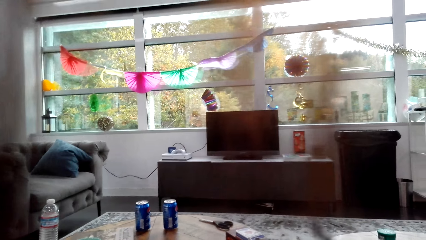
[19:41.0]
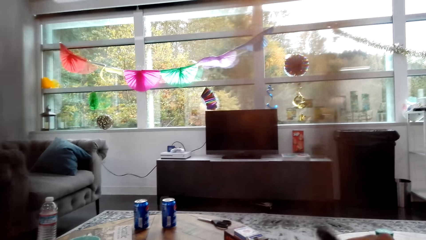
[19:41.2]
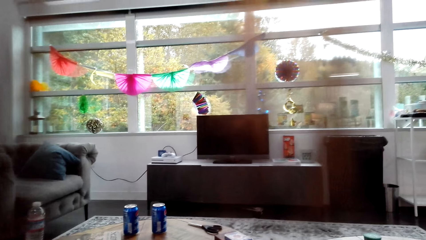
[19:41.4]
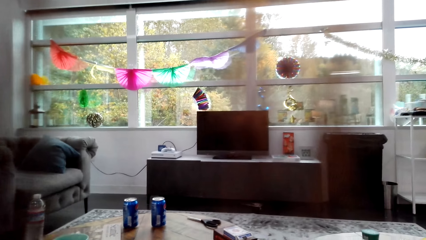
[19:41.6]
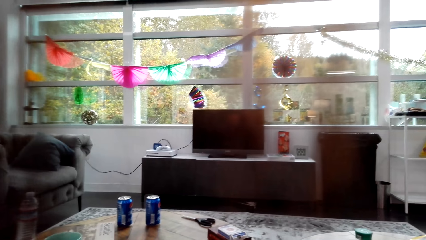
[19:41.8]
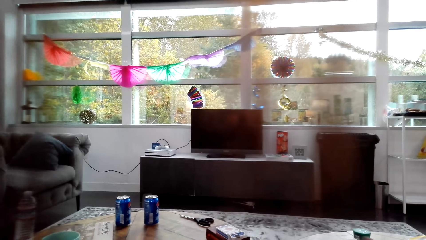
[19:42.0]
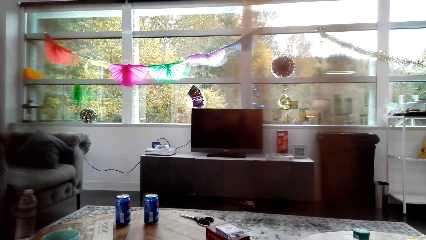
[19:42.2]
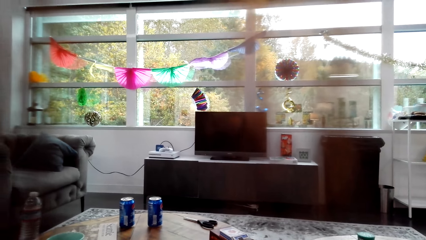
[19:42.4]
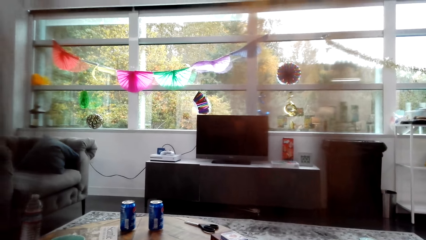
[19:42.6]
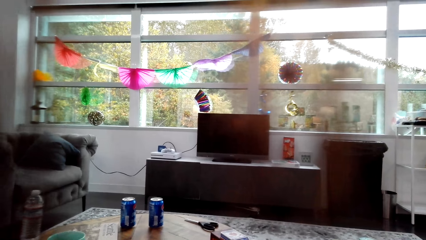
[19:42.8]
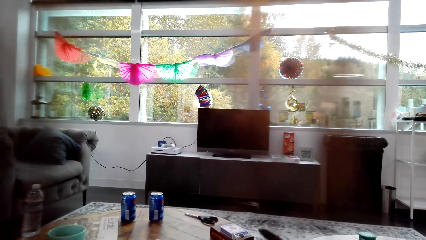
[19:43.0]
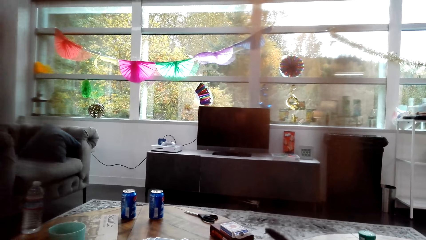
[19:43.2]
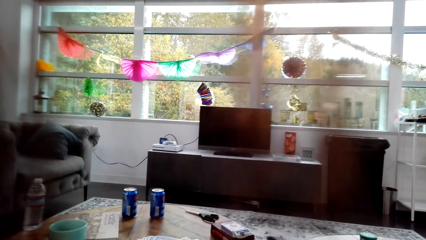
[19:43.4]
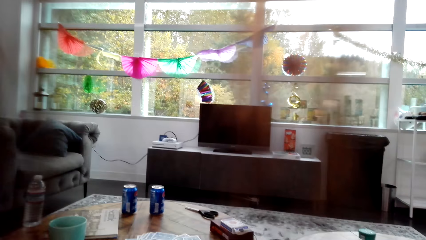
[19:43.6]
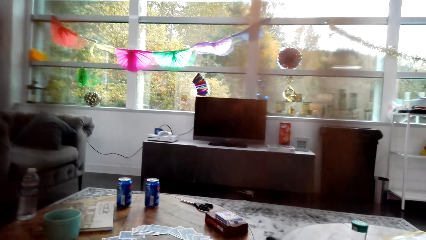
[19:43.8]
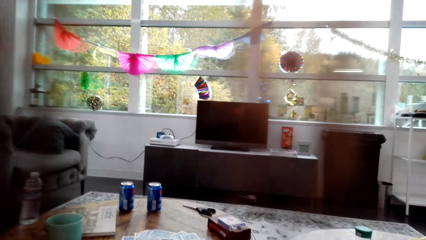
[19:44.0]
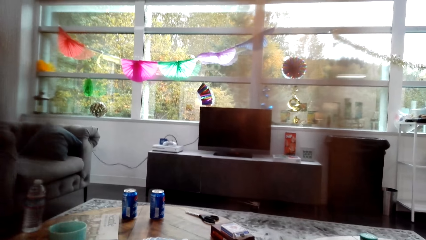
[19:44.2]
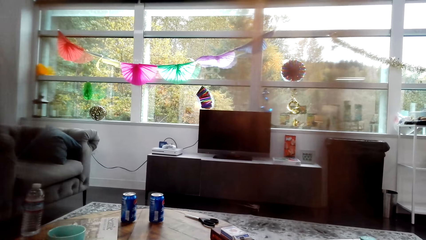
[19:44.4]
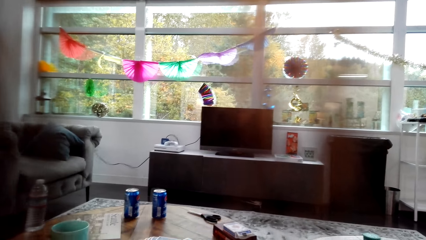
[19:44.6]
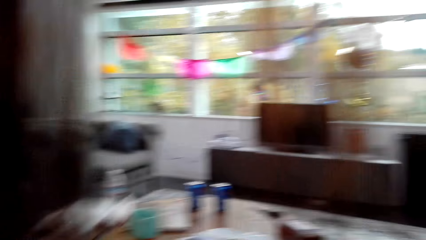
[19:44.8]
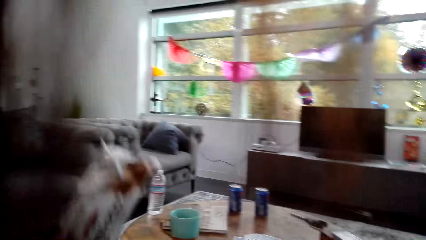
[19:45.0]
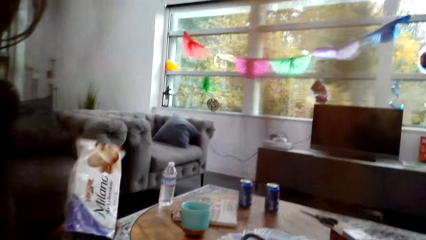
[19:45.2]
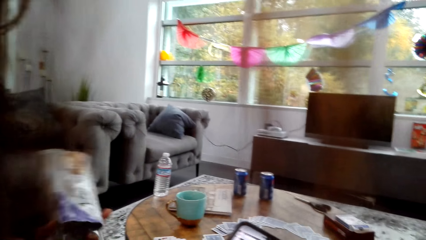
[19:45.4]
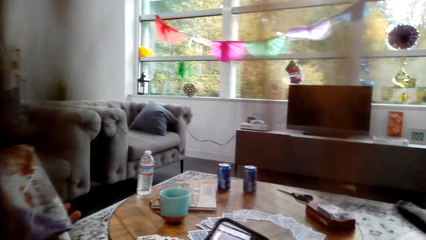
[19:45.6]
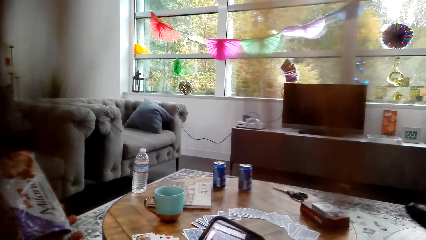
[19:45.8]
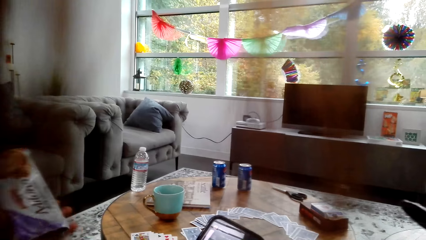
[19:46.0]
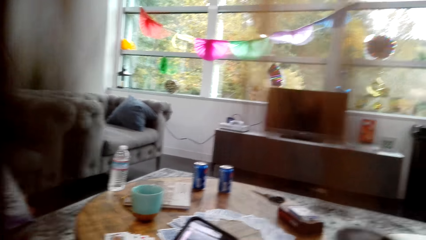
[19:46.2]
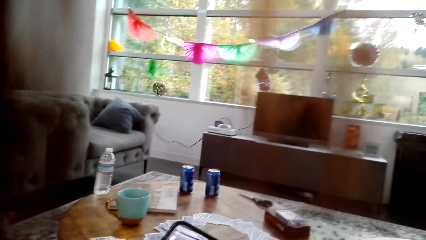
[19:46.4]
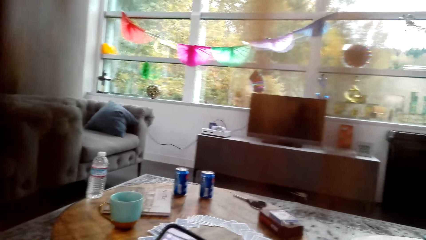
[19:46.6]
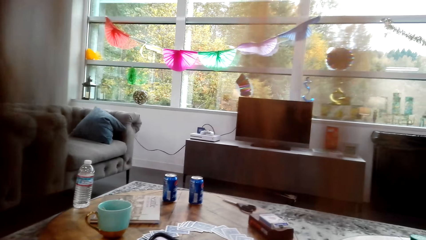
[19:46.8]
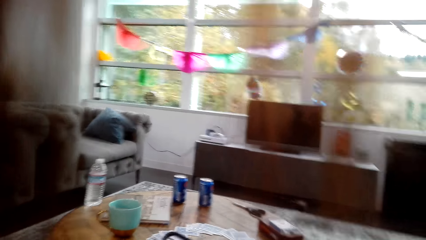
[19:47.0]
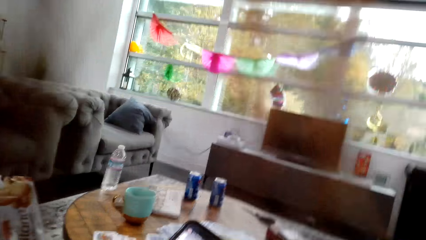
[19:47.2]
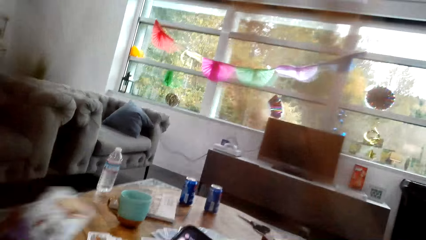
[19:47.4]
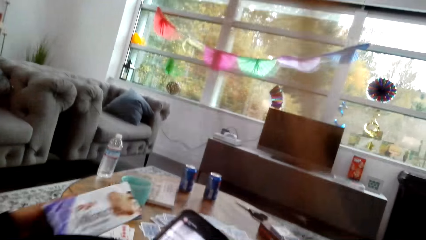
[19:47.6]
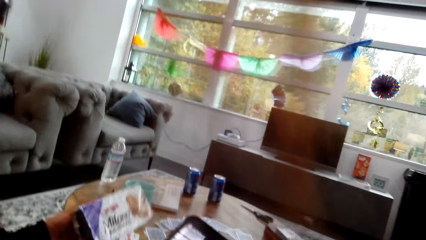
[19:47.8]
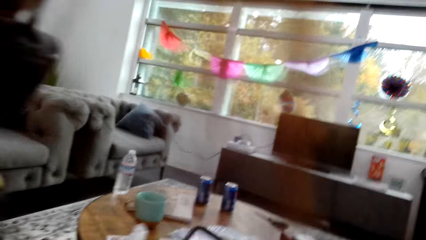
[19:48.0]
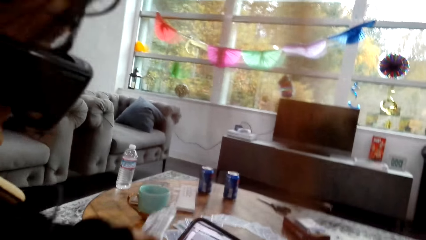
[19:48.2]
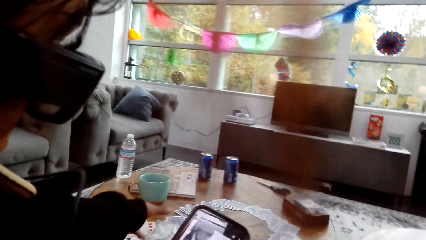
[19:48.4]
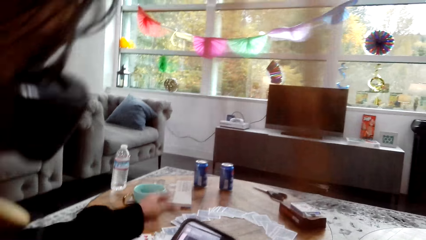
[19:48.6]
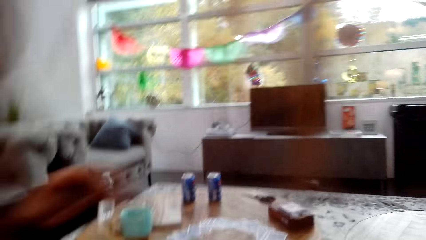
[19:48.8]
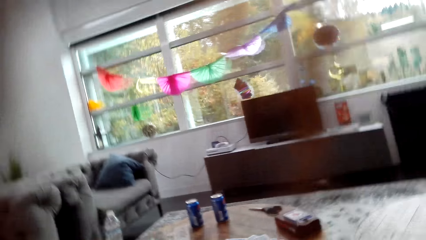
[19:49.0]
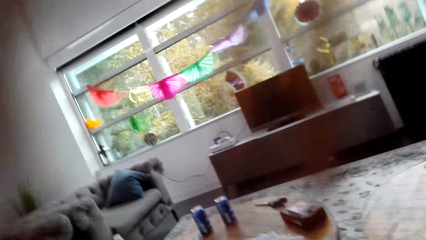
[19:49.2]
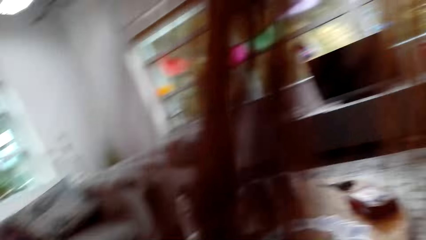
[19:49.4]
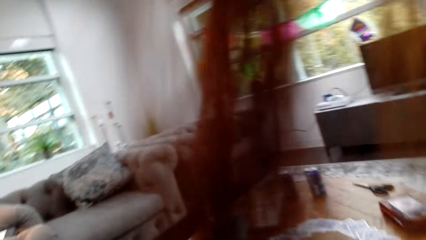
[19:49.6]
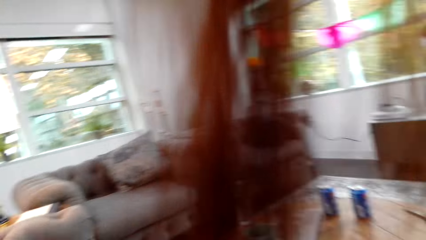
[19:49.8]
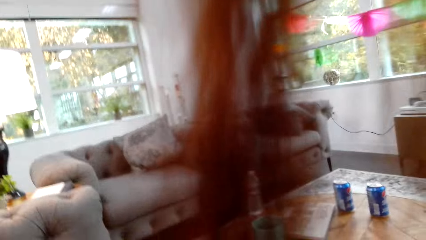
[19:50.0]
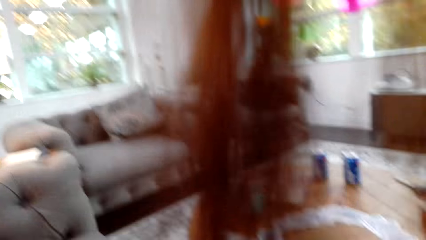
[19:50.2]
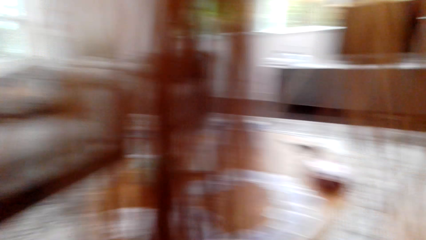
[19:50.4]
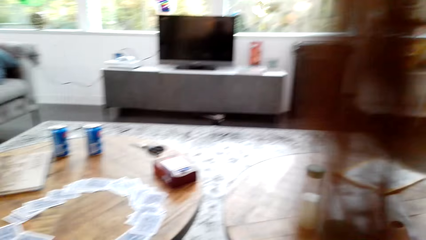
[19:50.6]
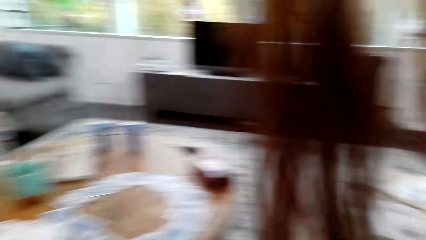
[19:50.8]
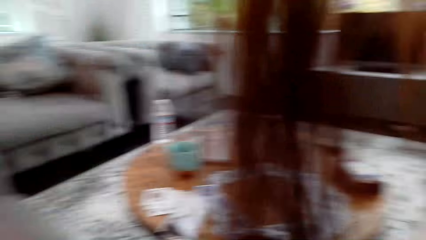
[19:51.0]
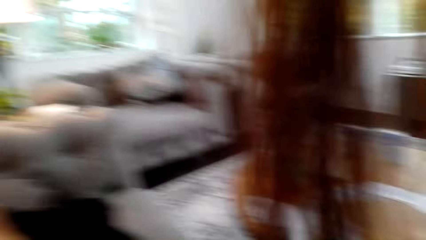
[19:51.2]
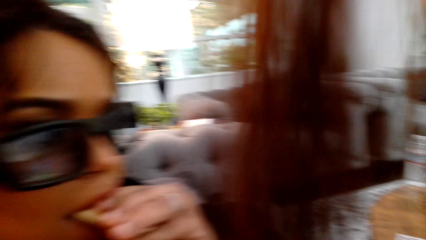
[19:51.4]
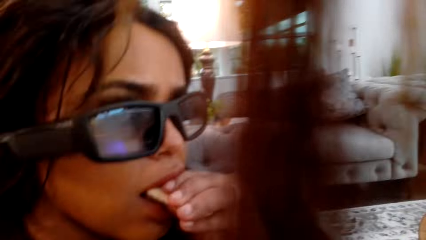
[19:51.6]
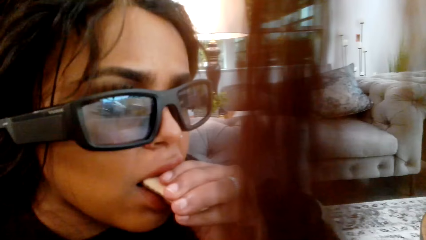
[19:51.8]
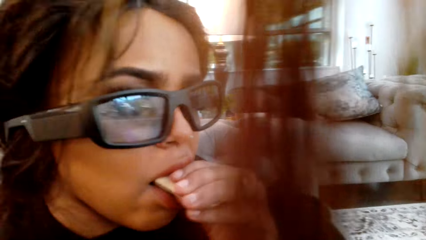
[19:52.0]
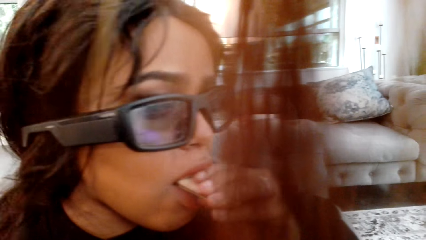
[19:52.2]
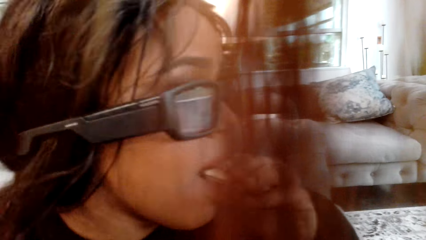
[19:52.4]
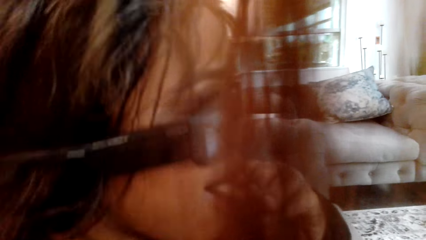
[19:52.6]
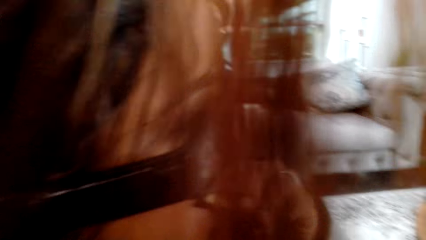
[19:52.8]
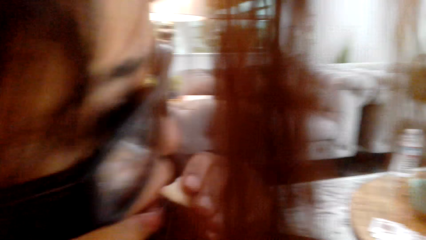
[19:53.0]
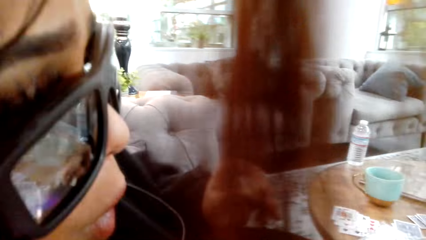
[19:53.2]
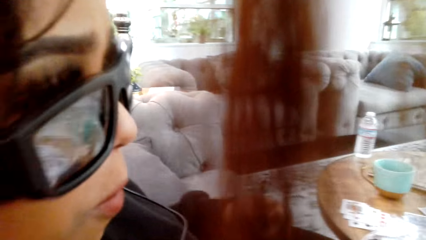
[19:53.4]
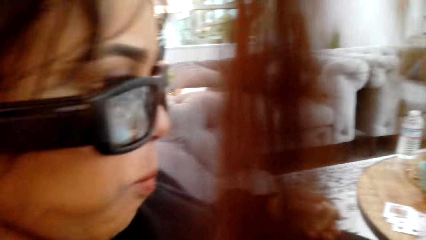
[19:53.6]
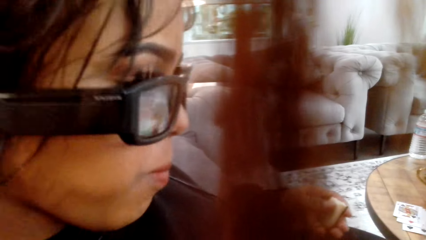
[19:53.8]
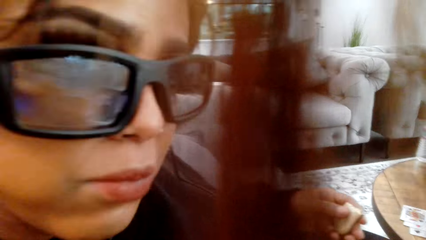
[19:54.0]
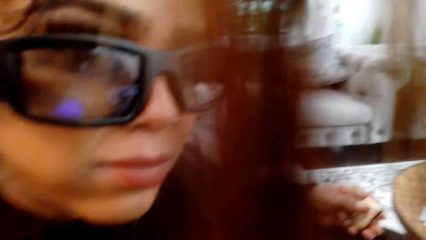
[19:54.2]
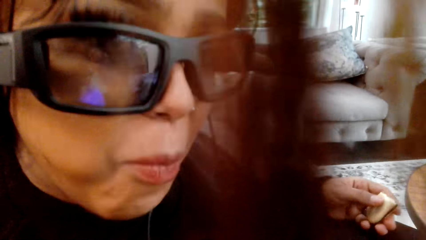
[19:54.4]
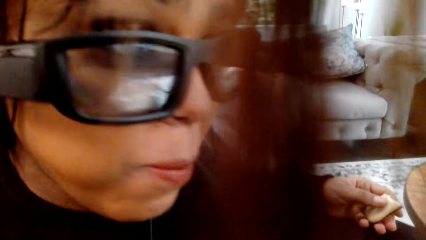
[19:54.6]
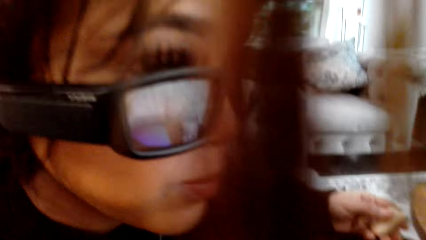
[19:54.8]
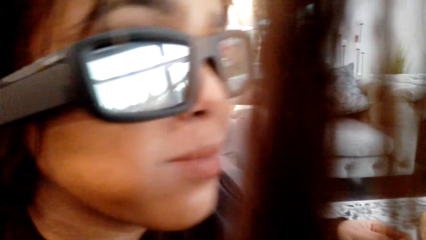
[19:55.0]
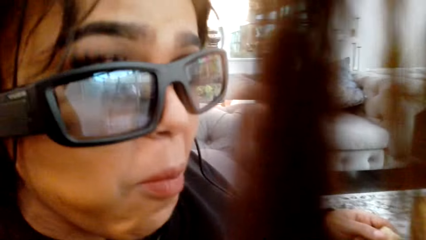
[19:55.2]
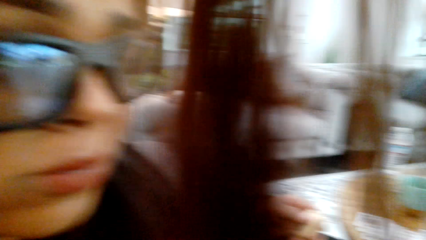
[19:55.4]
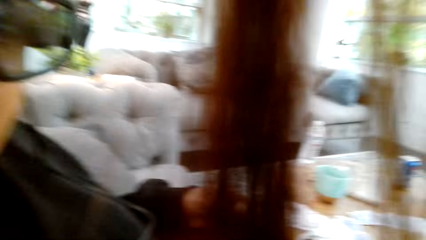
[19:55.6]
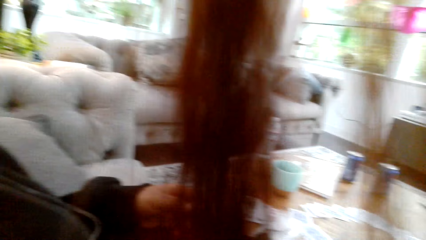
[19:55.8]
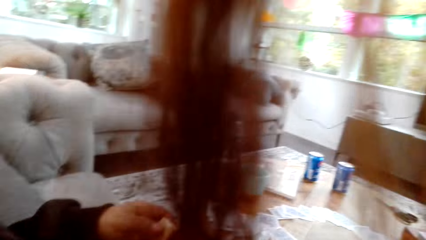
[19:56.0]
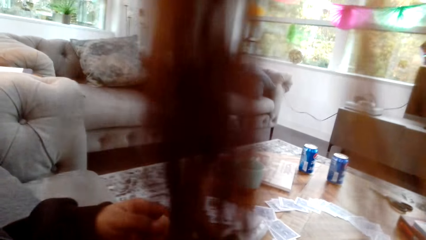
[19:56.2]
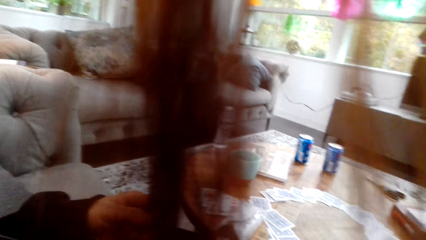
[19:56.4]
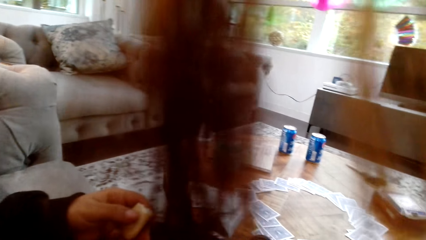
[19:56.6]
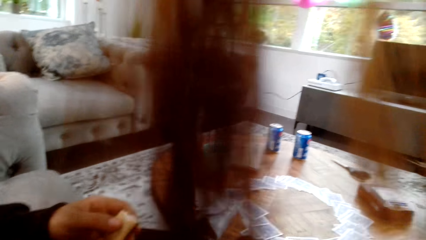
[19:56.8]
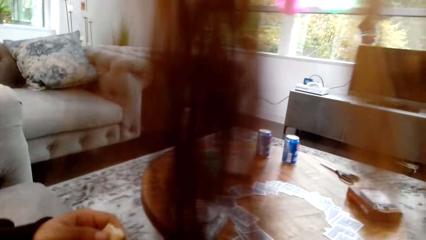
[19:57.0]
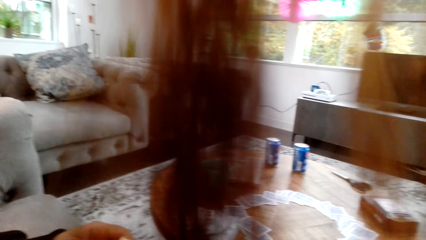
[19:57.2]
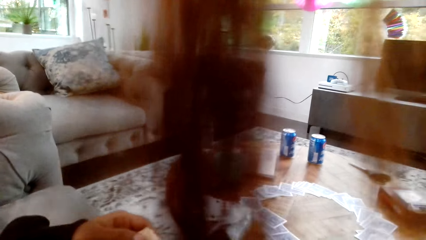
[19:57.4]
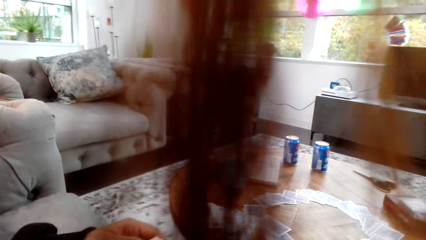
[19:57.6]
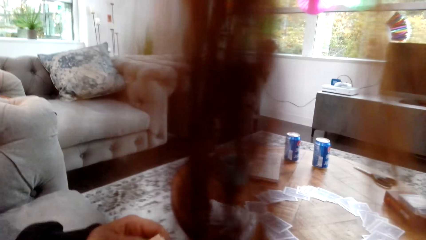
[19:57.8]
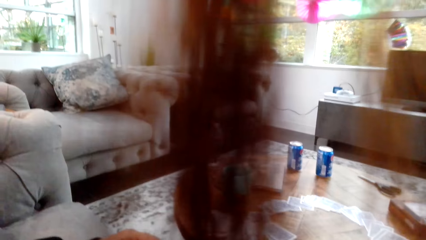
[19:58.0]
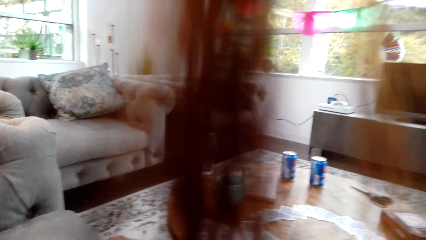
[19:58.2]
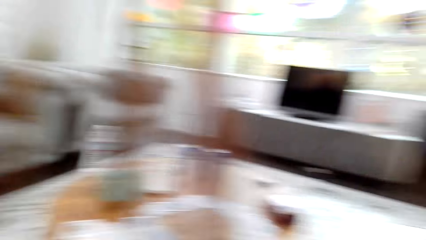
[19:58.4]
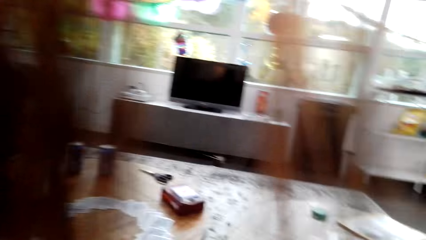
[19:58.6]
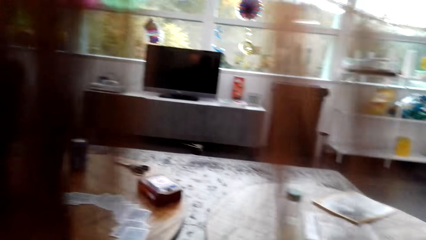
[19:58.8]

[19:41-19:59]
A lady looks around a room. The camera wearer holds a packet of snack. The lady removes a snack from the packet. The camera wearer puts down the packet of snack. They look around the room. The lady eats the snack. The camera wearer eats a snack. The lady interacts with the camera wearer.
